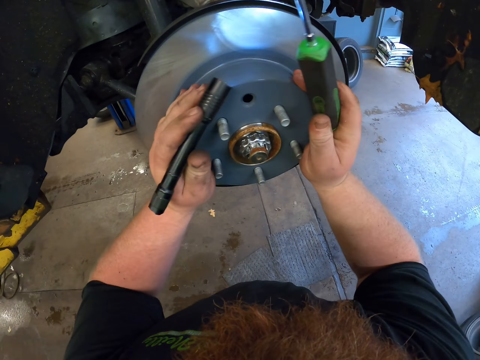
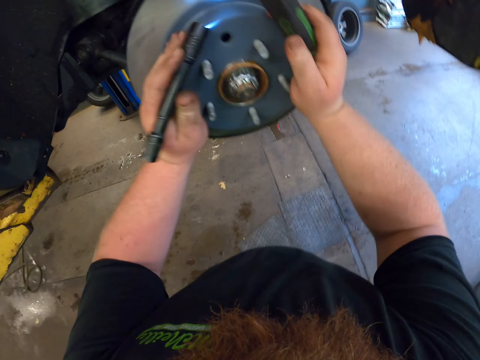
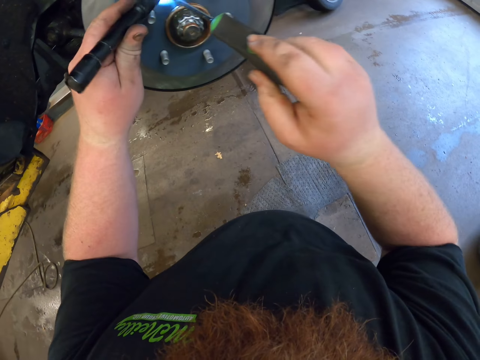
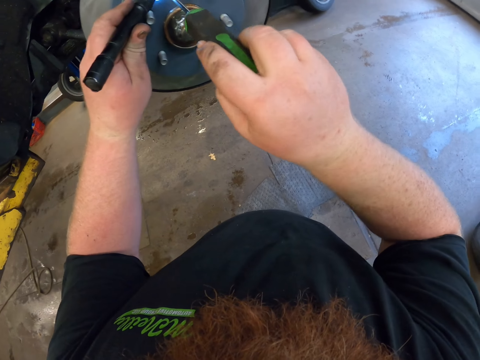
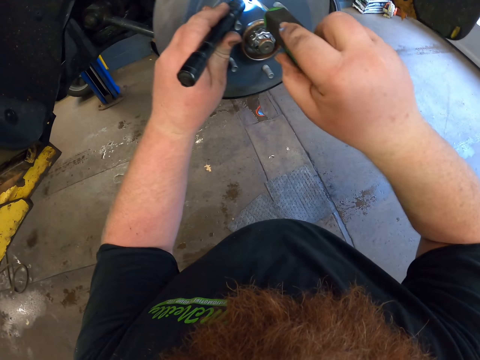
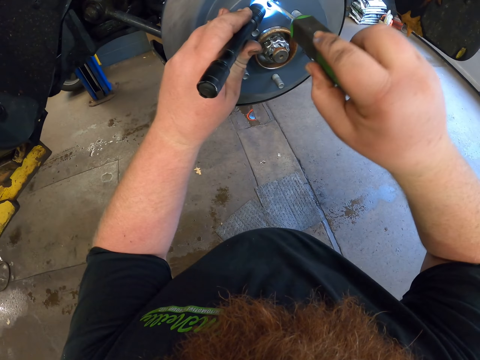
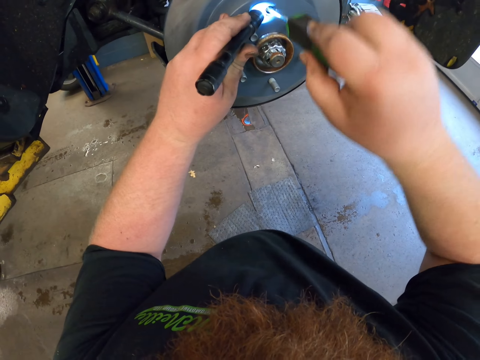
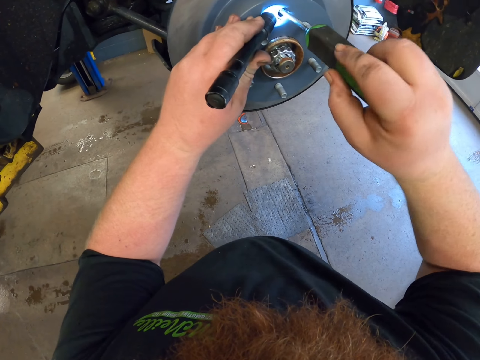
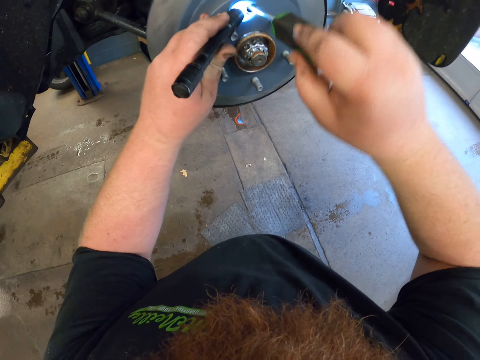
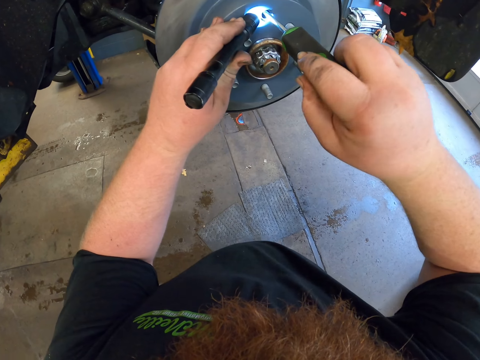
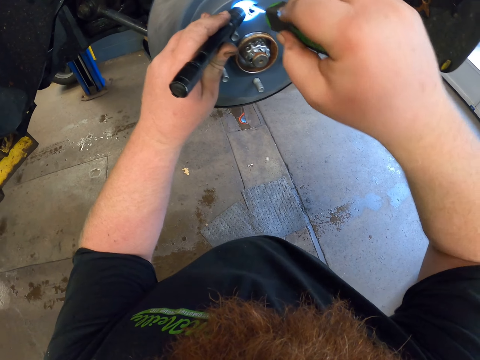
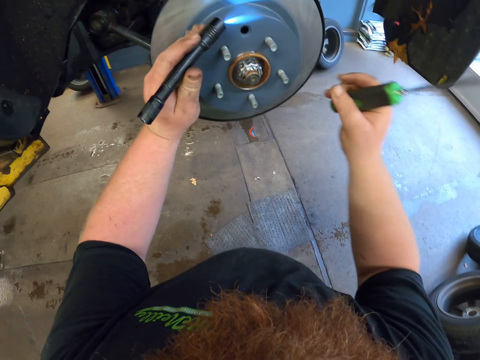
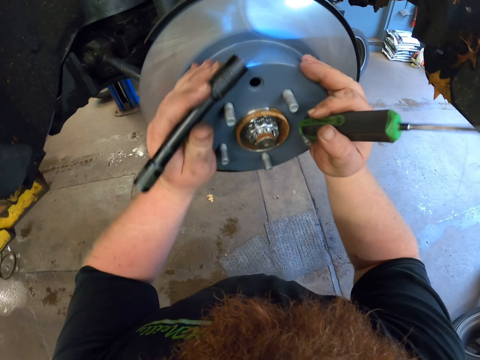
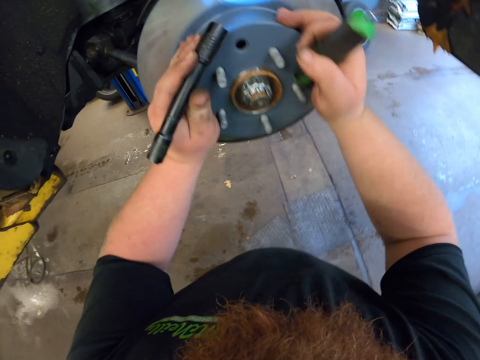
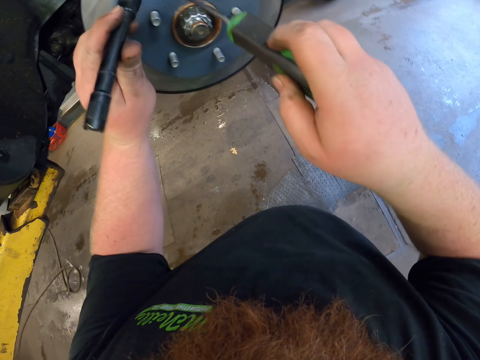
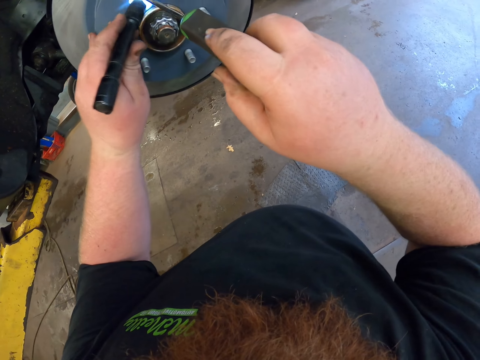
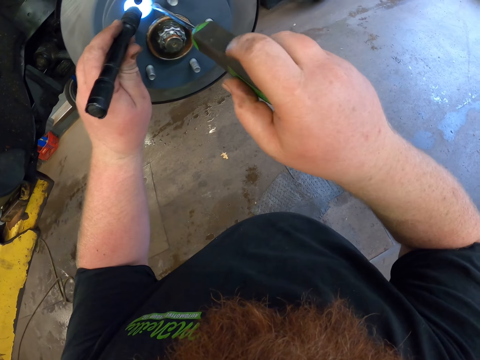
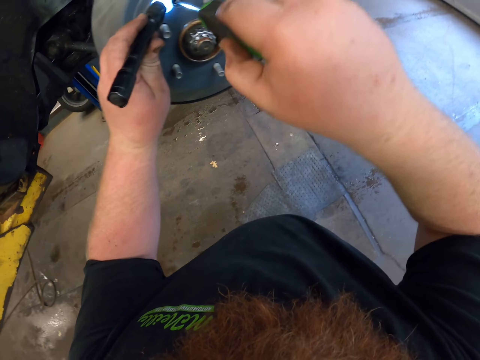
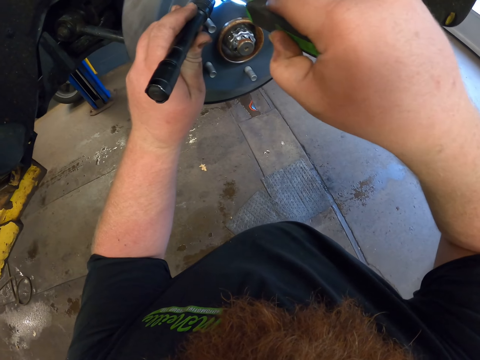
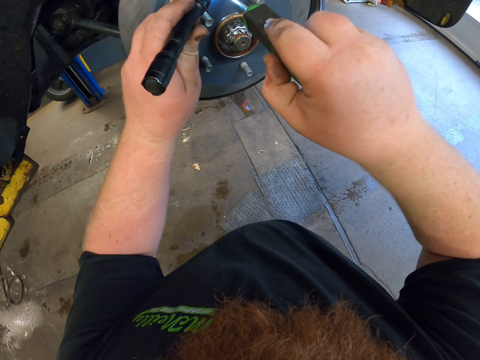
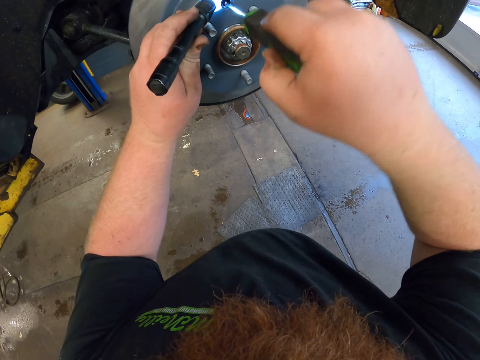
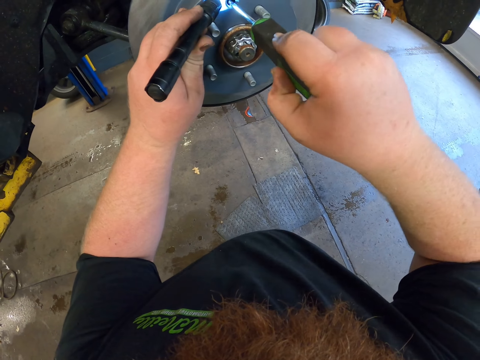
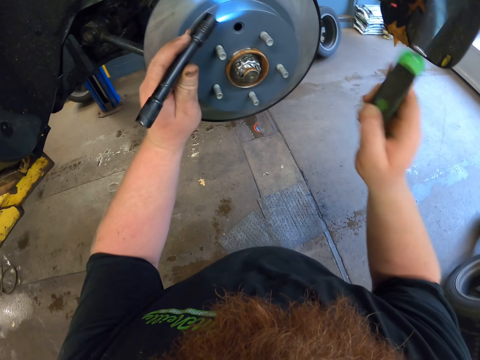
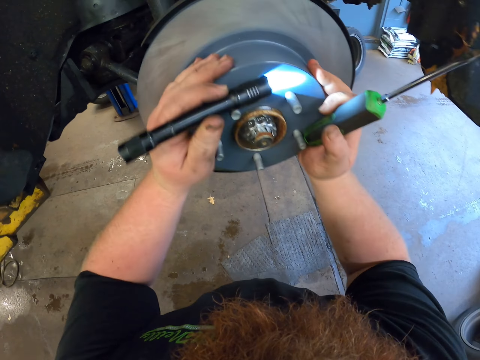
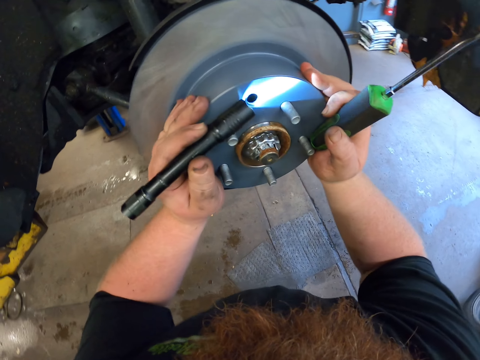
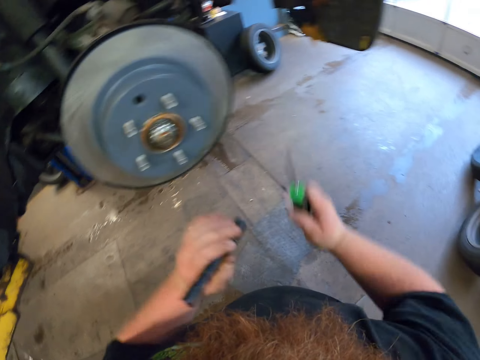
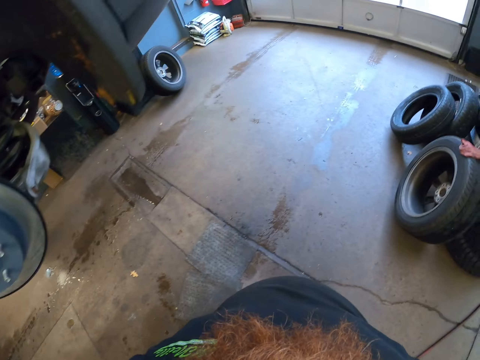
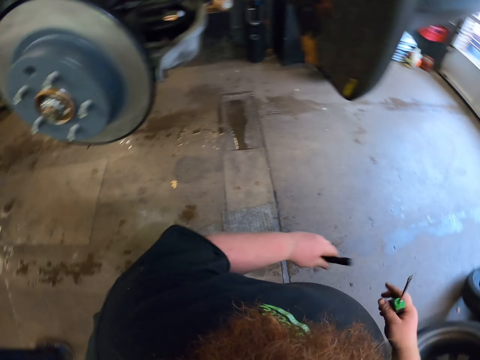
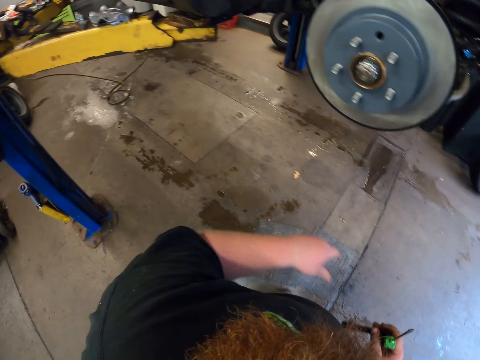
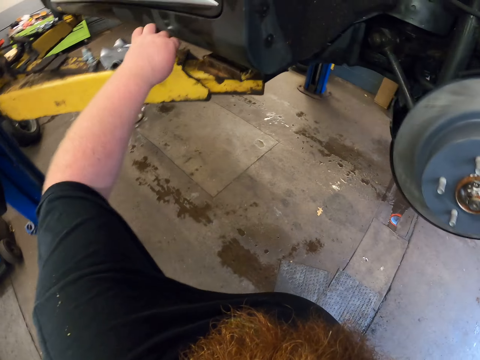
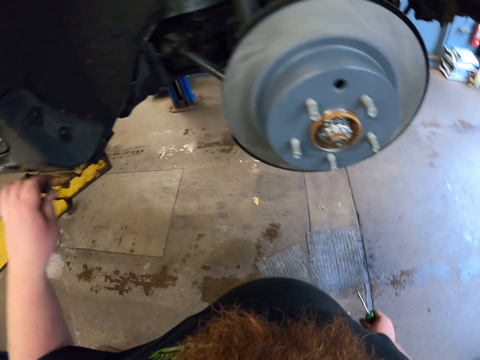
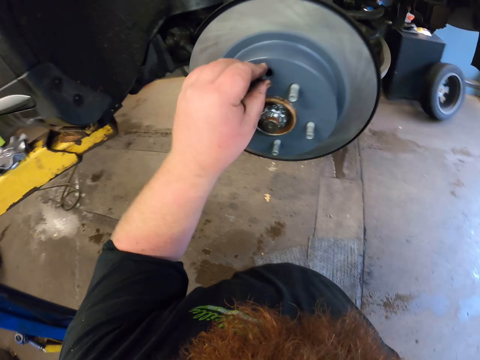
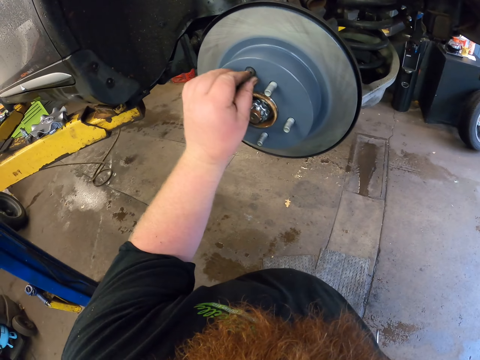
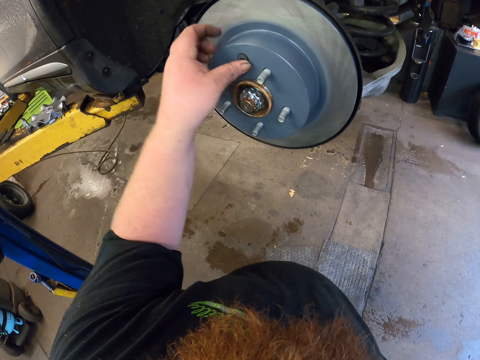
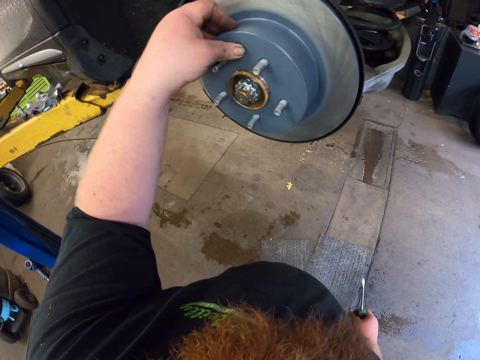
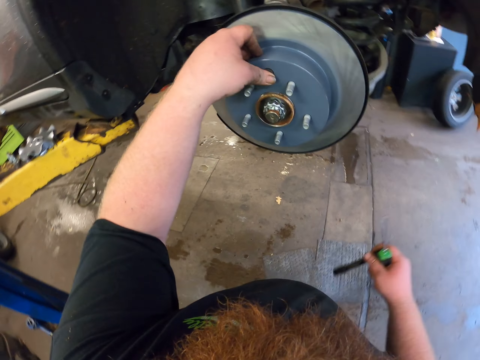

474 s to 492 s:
The camera wearer tightens the brakes disc. They turn the car disc. They insert the screwdriver in the car disc. They turn the car disc. They tighten the brakes disc. They insert the screwdriver in the car disc. They turn the car disc. They tighten the brakes disc. They remove their hands from the car disc, walk to the car jack stand, and switch the torch from the left hand. They pick a plug. They put a nut in the car disc. They put the plug in the brakes.

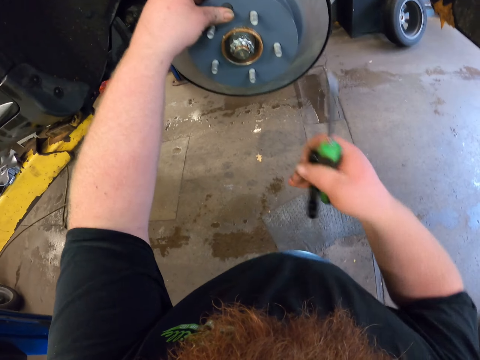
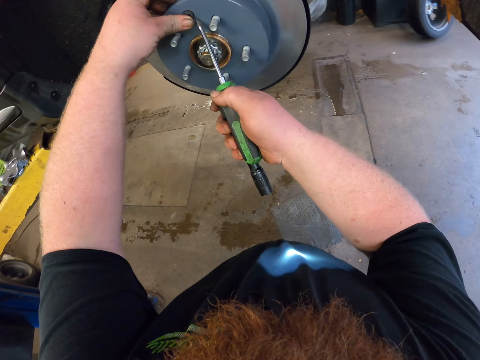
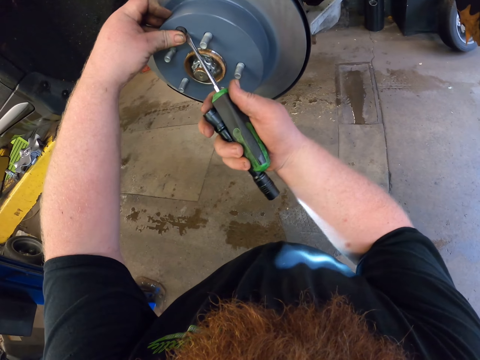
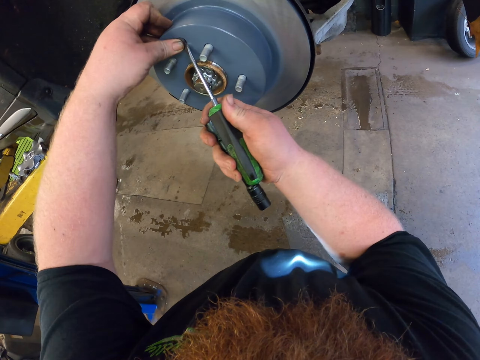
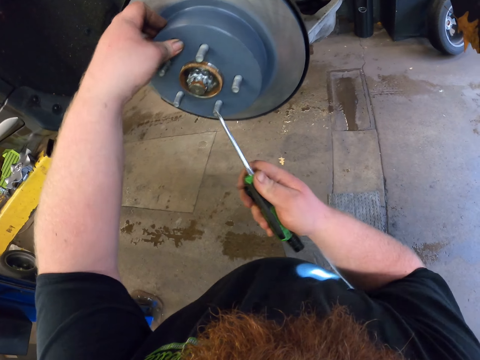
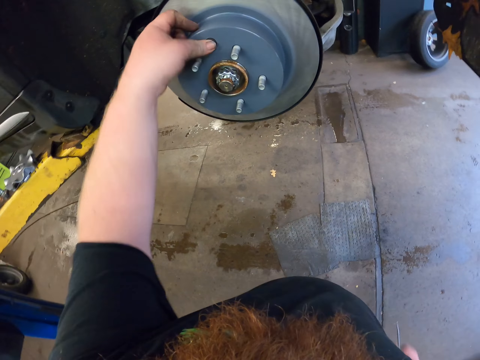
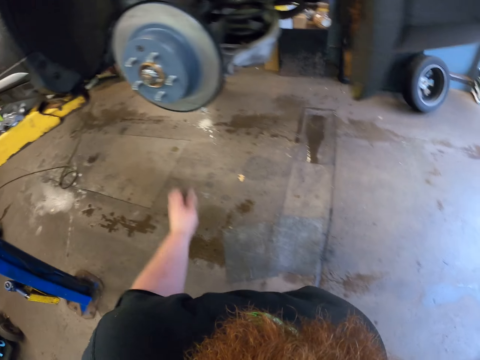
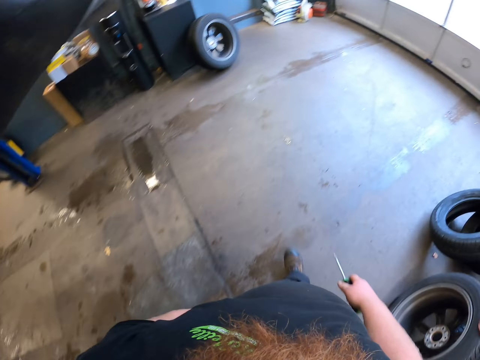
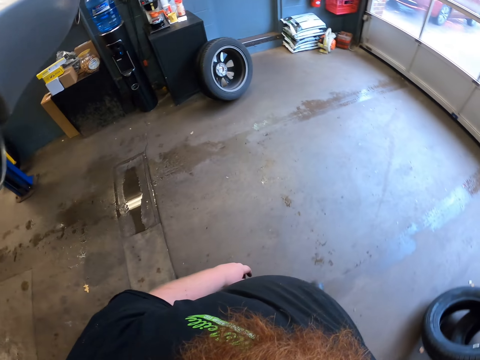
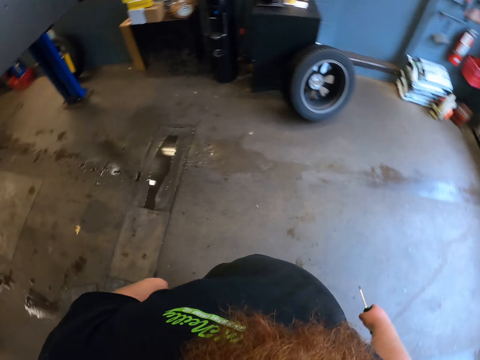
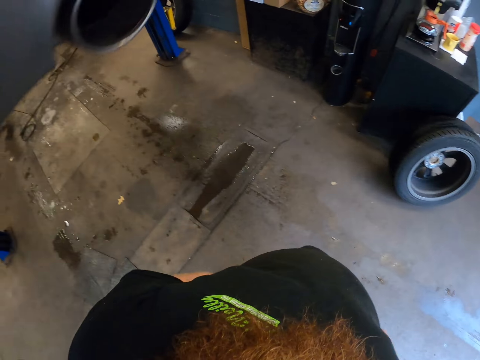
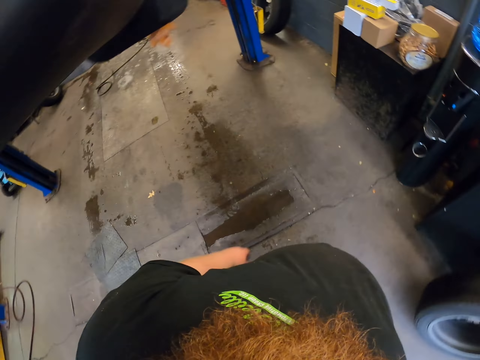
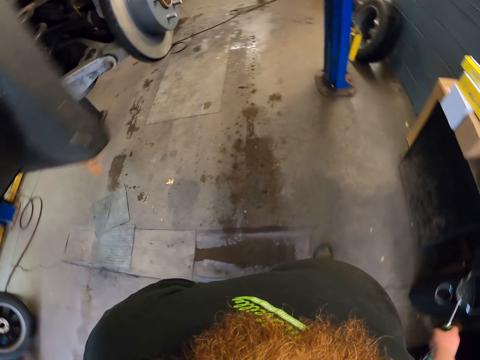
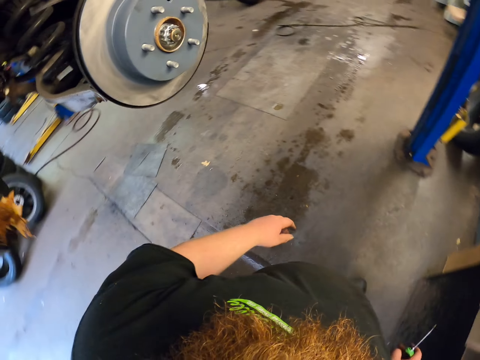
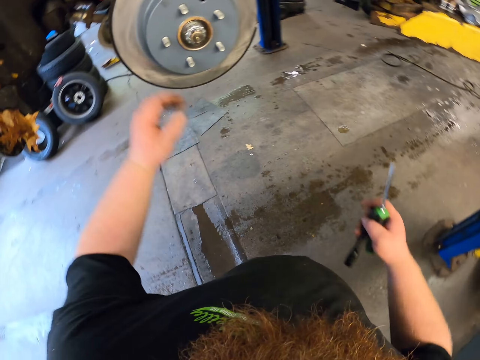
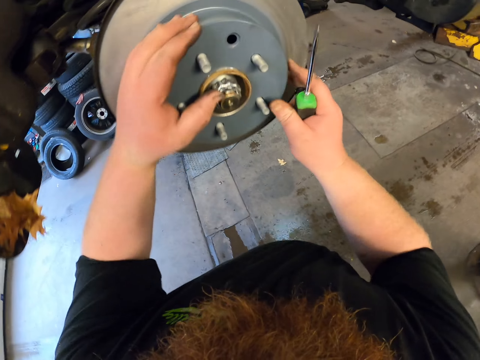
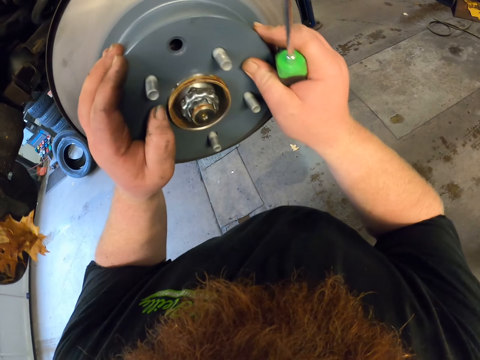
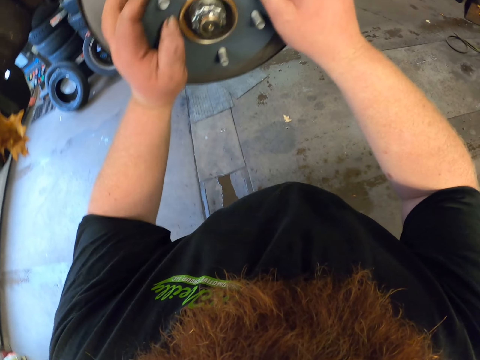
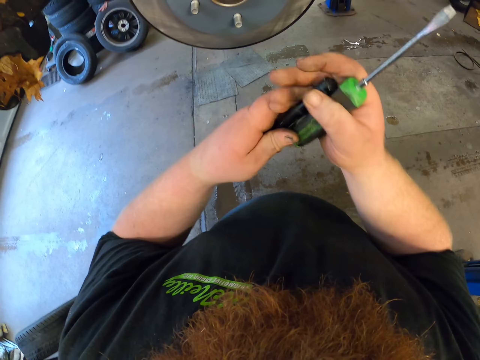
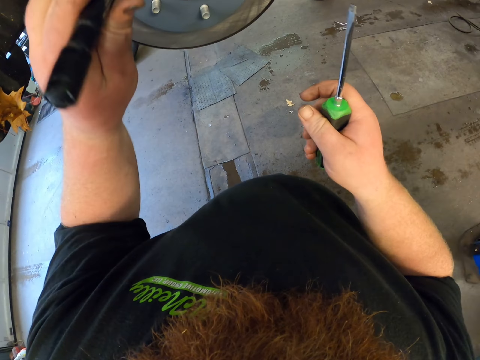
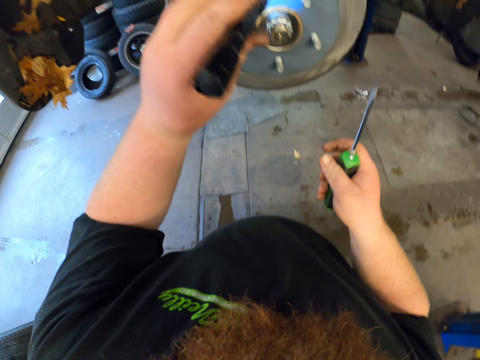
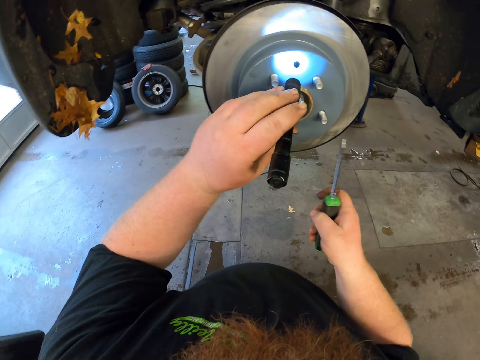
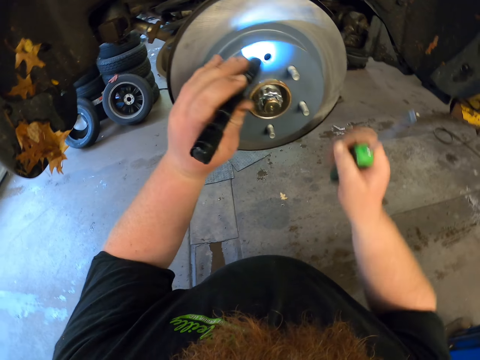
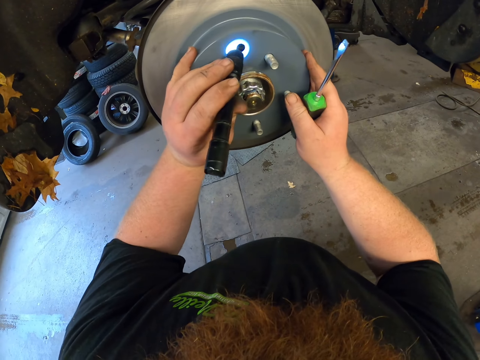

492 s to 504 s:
The camera wearer uses the screwdriver on the nut. They remove the screwdriver from the nut, remove their hand from the car disc, and walk to the car disc on the other side. They turn the car disc. They pick a torch from the right hand. They put the torch on the car disc.
